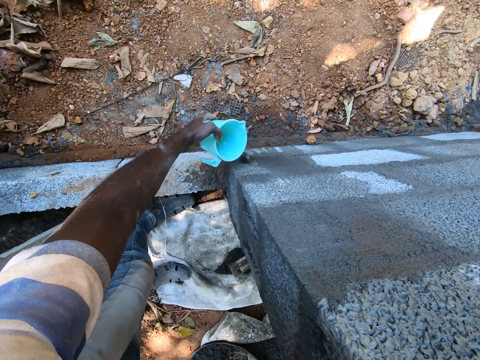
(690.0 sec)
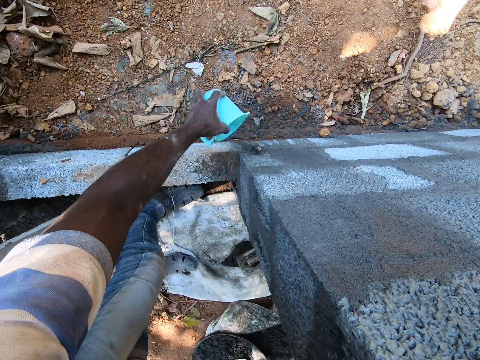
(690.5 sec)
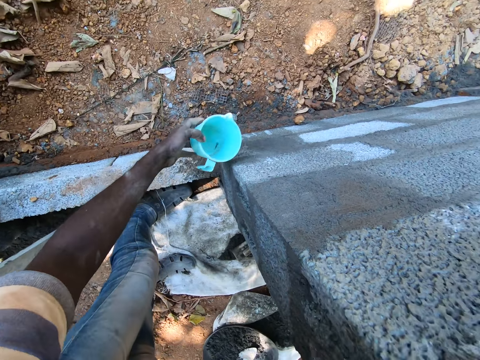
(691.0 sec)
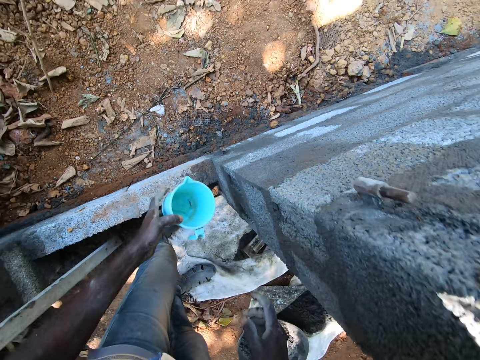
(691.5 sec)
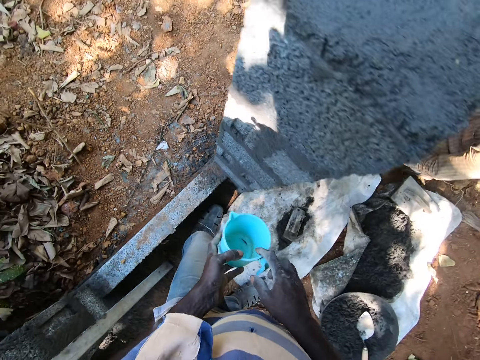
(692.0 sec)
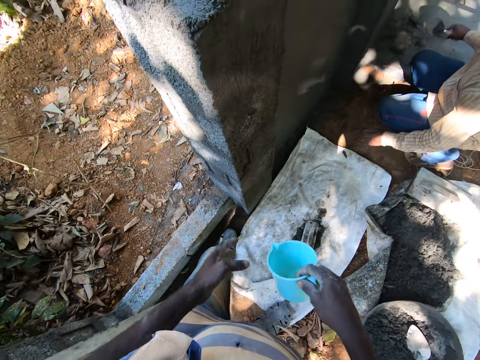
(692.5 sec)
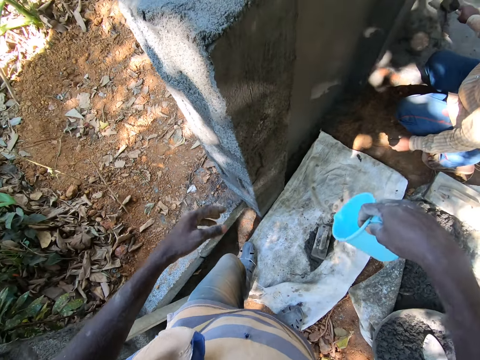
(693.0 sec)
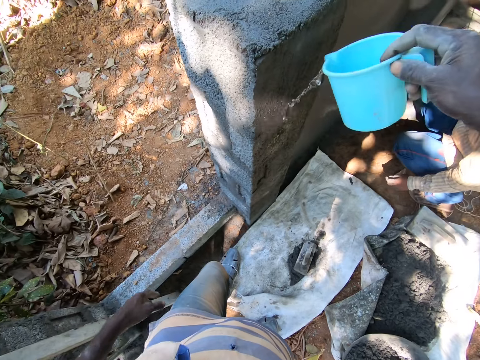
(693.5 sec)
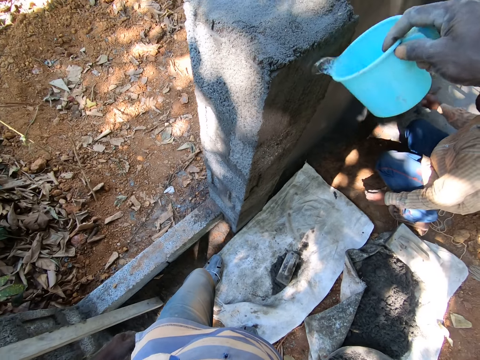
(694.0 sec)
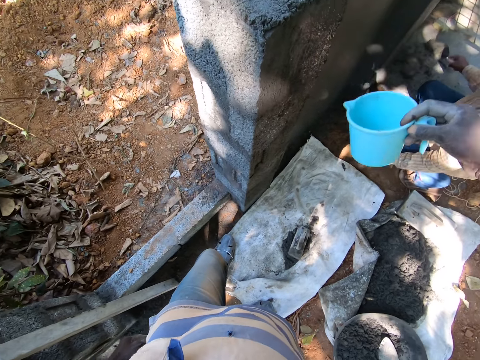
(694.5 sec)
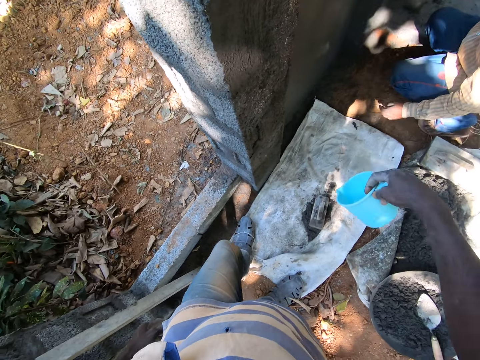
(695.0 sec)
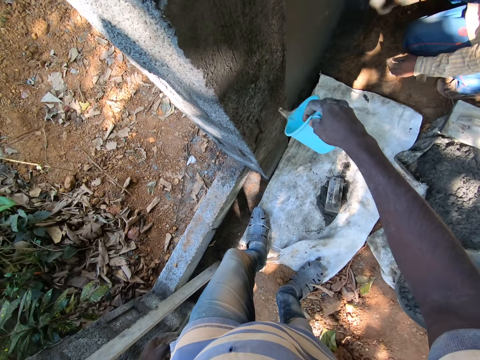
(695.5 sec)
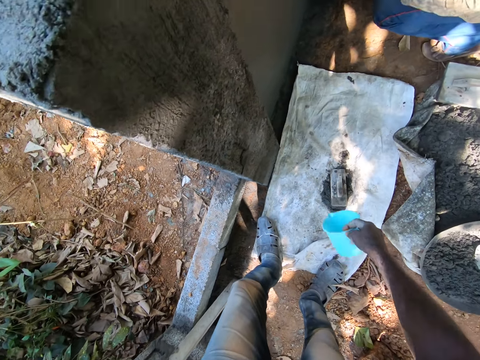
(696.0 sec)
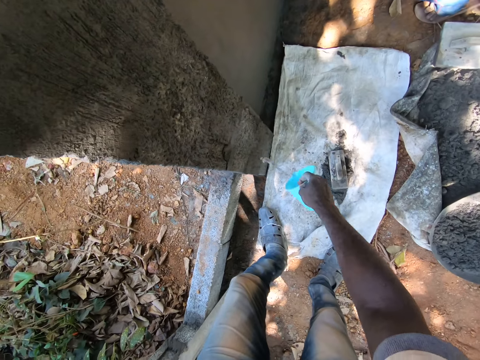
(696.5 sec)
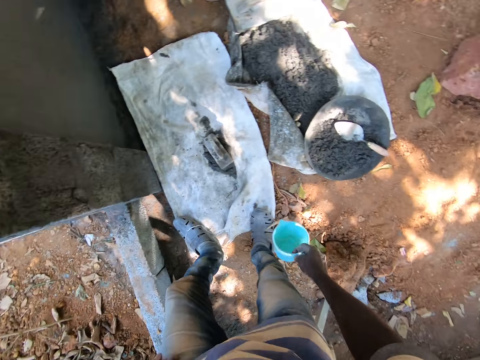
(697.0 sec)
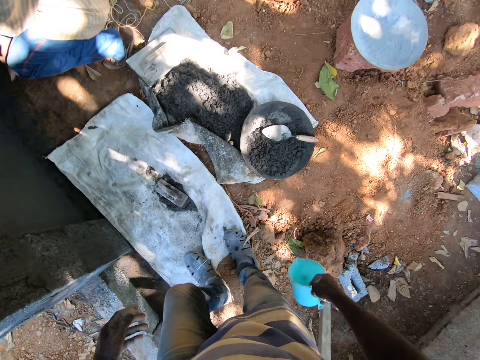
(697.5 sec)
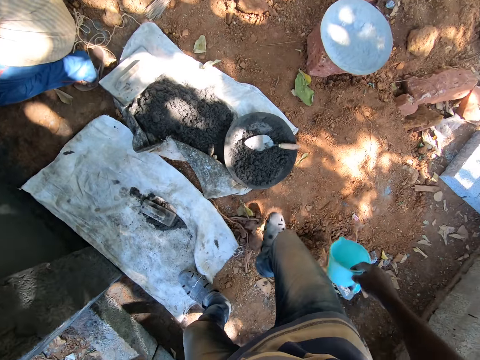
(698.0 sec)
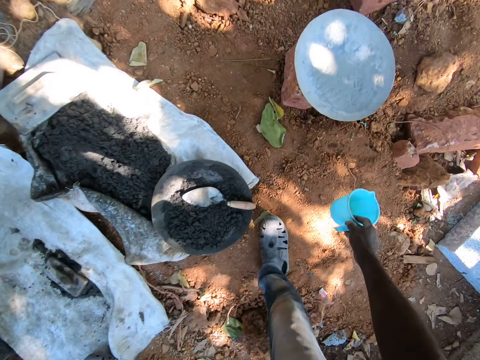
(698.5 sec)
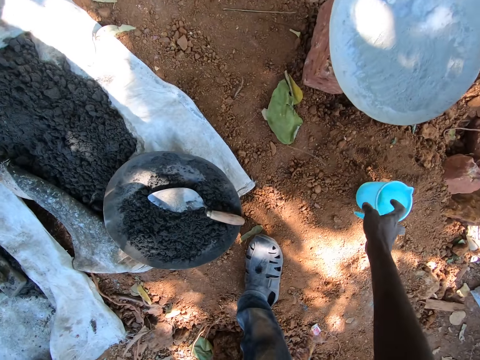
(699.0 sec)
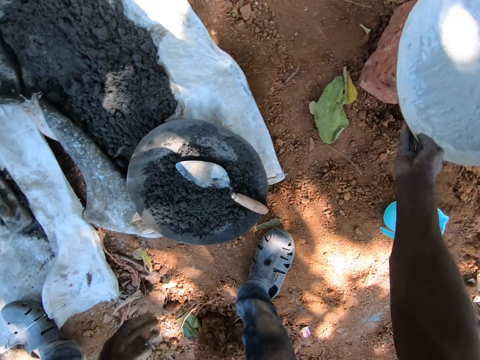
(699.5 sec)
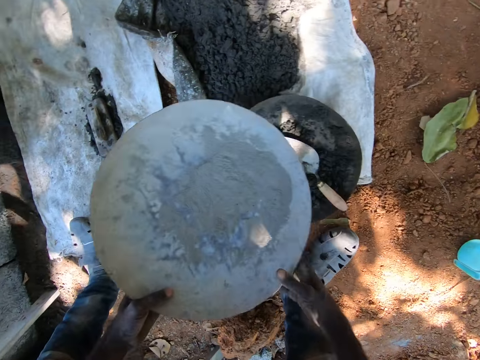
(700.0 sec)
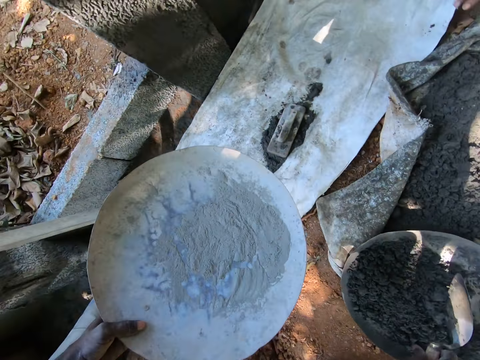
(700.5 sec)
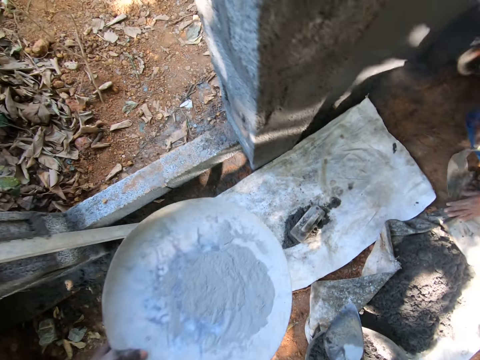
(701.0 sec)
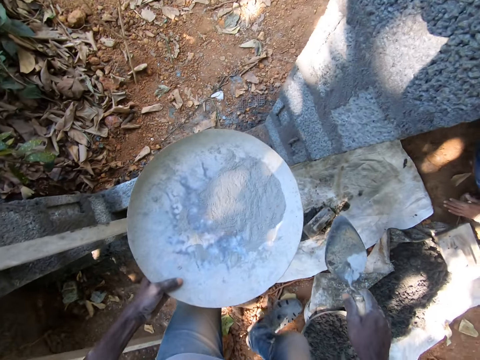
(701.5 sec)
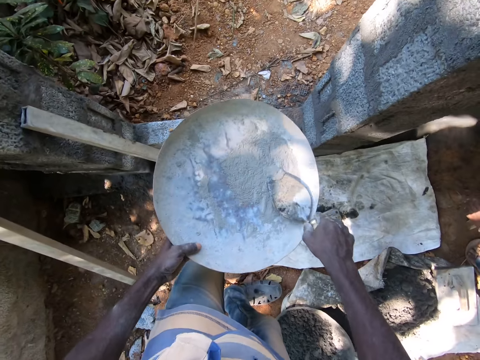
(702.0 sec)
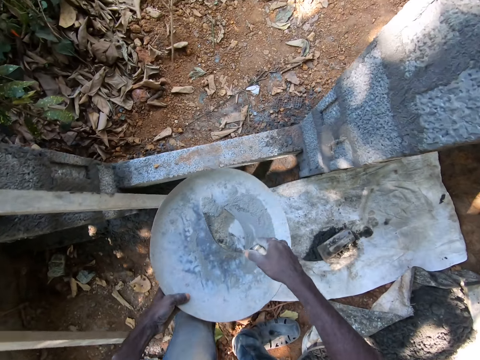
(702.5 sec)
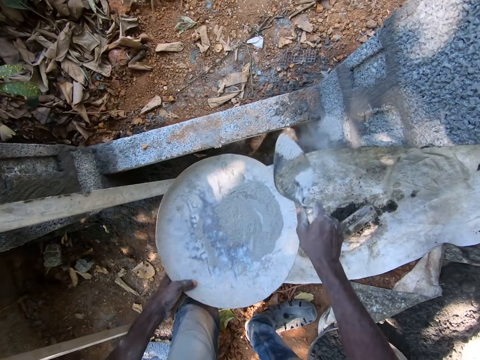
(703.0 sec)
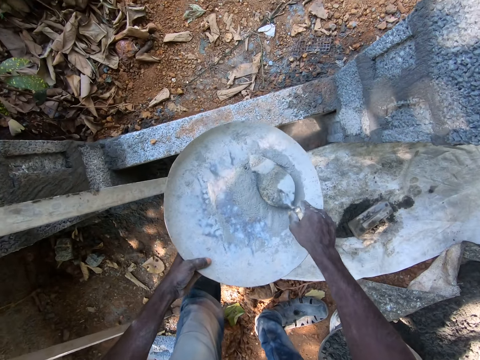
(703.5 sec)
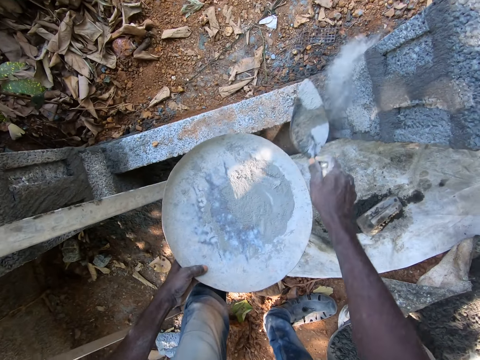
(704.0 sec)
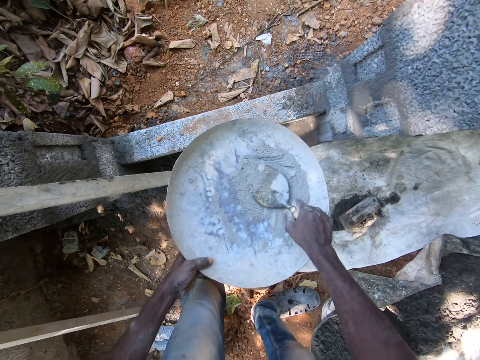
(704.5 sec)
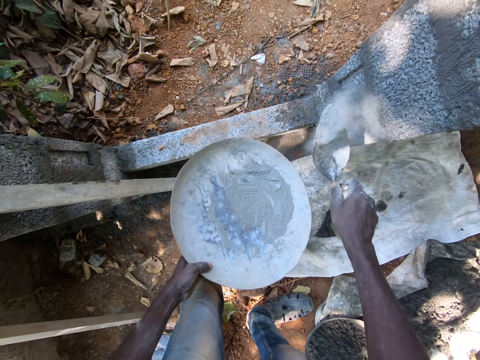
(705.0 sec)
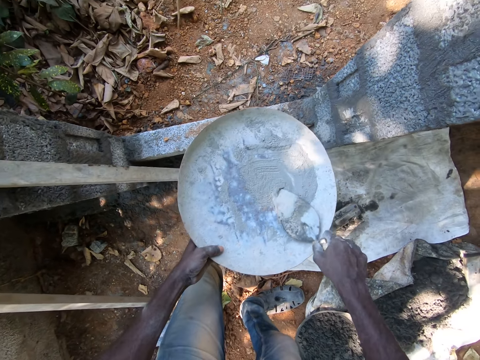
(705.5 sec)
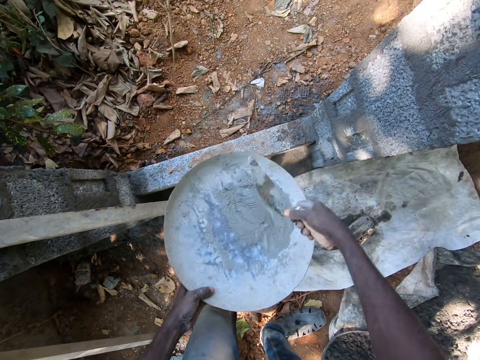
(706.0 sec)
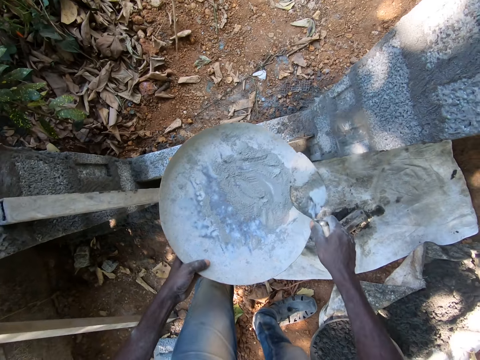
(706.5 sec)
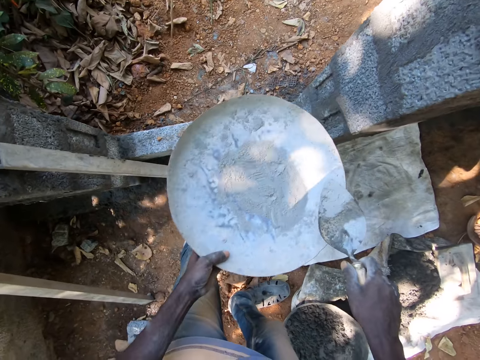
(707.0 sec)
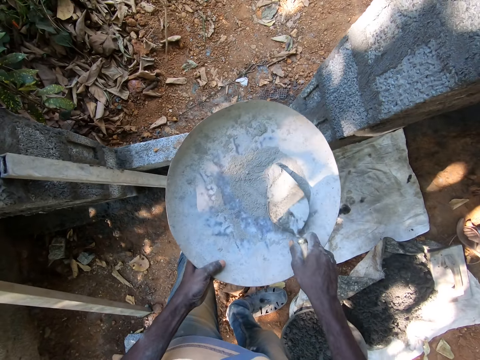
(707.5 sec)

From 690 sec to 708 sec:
The camera wearer passes the cup of water from his left hand to his right hand. He holds the jug. He pours water from the cup on the wall with his right hand. He holds the jug. He drops the cup on the ground with his right hand. He picks a head pan of cement from a big stone on the ground with his right hand. He passes the head pan of cement from his right hand to his left hand. He picks the hand trowel from the head pan on the ground with his right hand. He shakes the head pan of cement in his left hand. He scoops cement from the head pan in his left hand with the hand trowel in his right hand. He pours cement on the wall with the hand trowel in his right hand. He scoops cement from the head pan in his left hand with the hand trowel in his right hand. He pours cement on the wall with the hand trowel in his right hand. He scoops cement from the head pan in his left hand with the hand trowel in his right hand. He pours cement on the wall with the hand trowel in his right hand. He scoops cement from the head pan in his left hand with the hand trowel in his right hand. He pours cement on the wall with the hand trowel in his right hand. He shakes the head pan of cement in his left hand. He scoops cement from the head pan in his left hand with the hand trowel in his right hand.

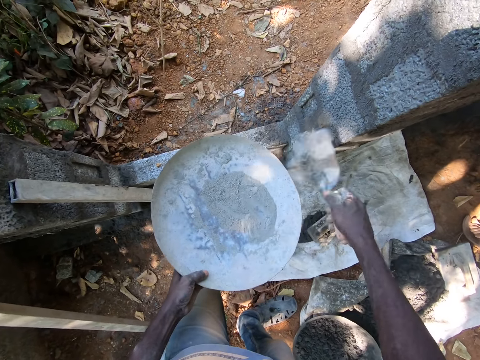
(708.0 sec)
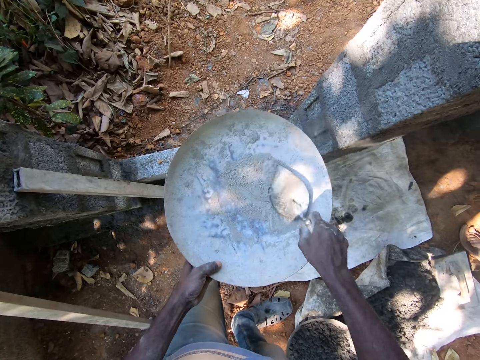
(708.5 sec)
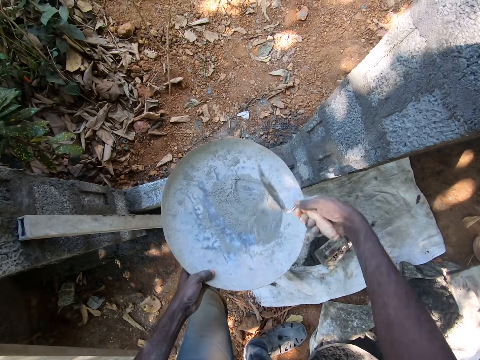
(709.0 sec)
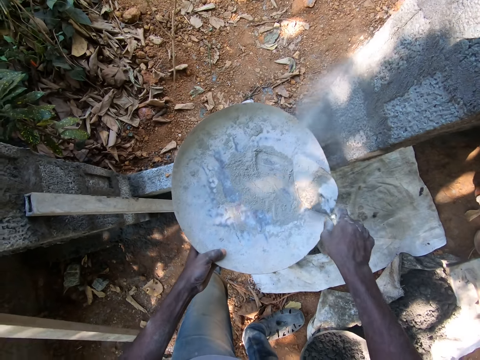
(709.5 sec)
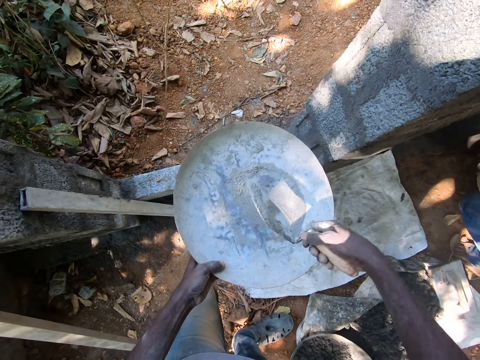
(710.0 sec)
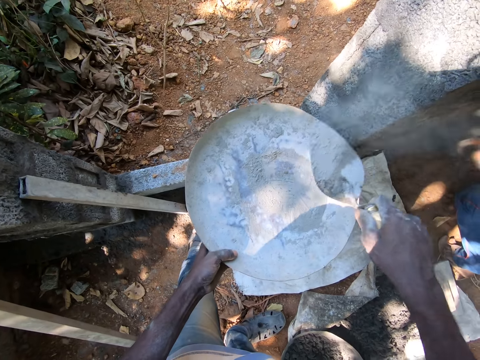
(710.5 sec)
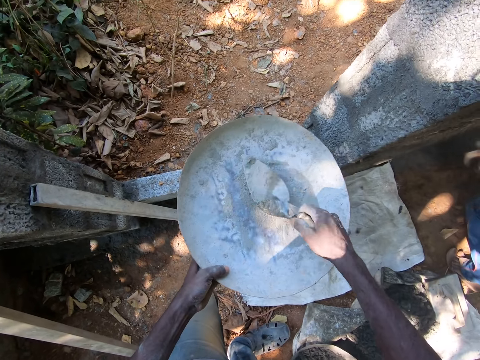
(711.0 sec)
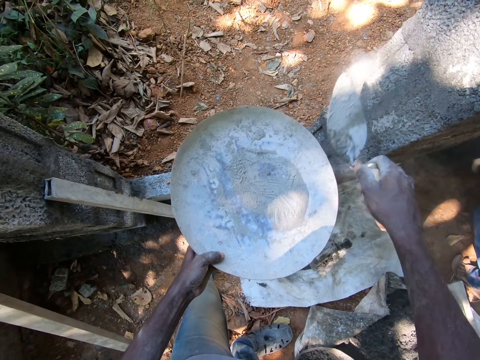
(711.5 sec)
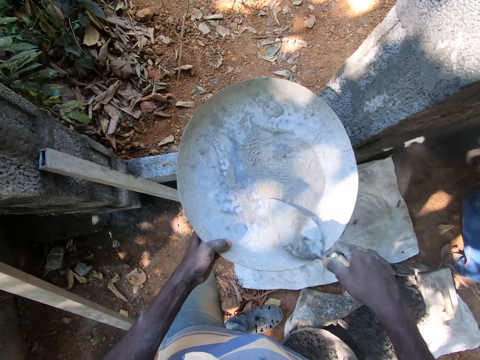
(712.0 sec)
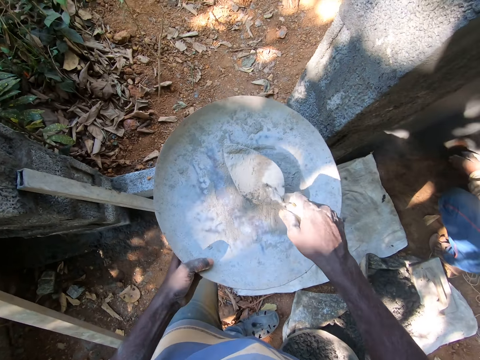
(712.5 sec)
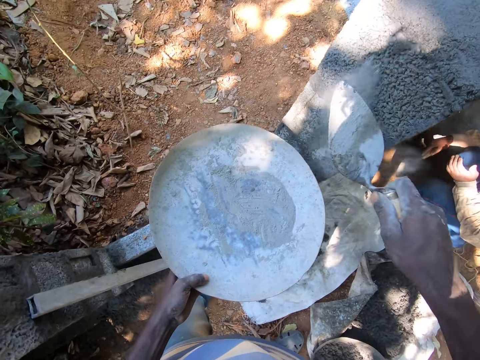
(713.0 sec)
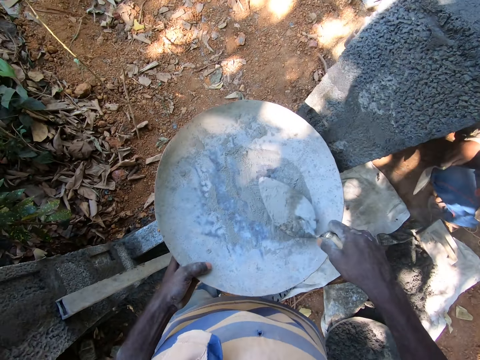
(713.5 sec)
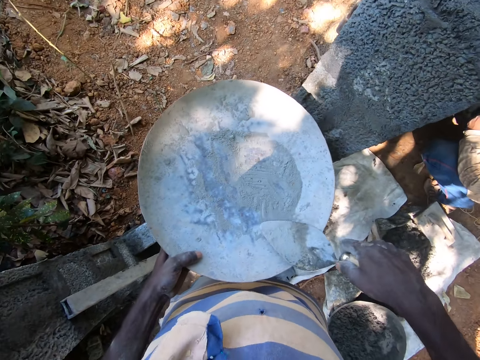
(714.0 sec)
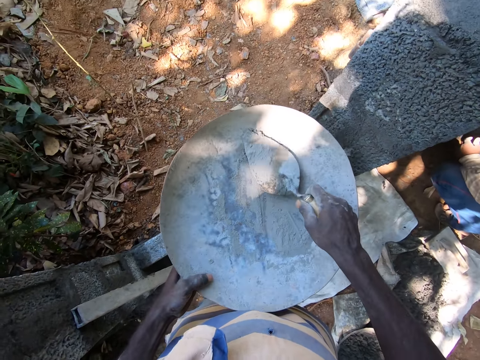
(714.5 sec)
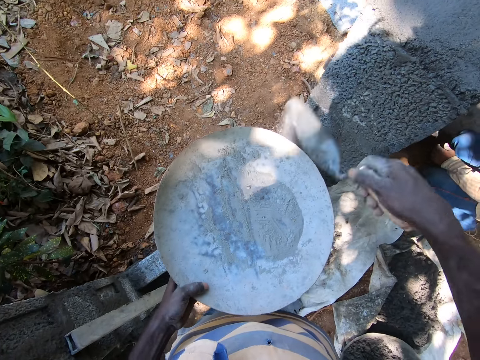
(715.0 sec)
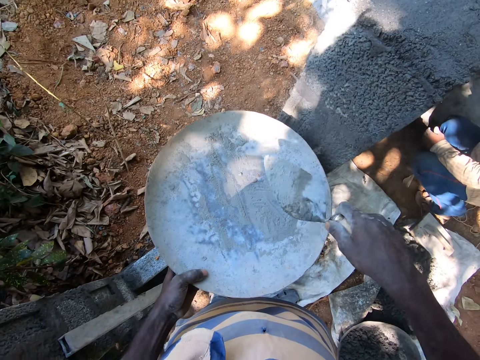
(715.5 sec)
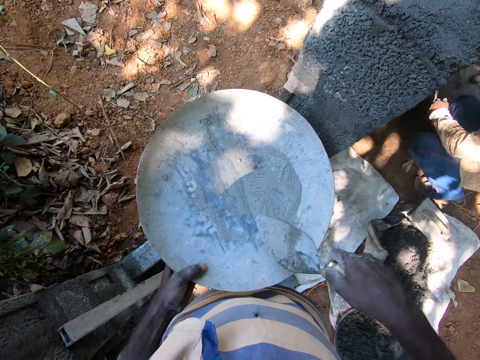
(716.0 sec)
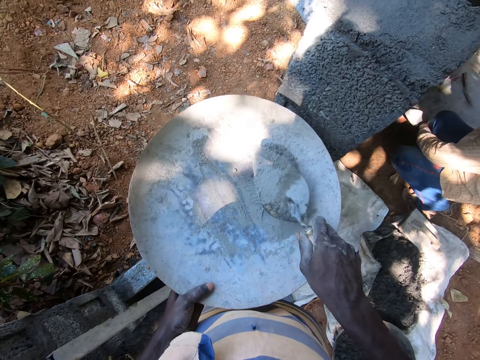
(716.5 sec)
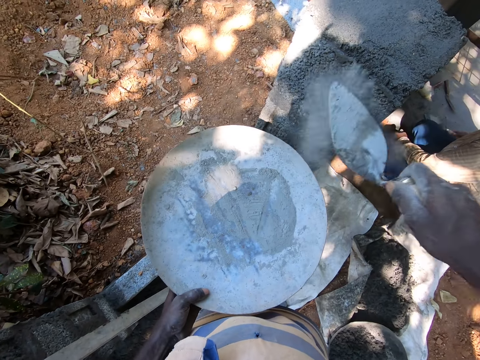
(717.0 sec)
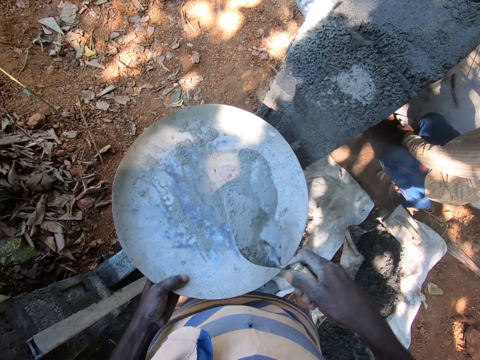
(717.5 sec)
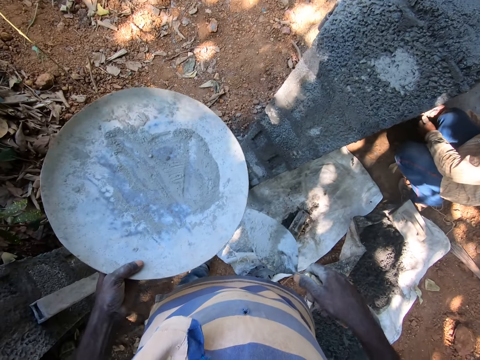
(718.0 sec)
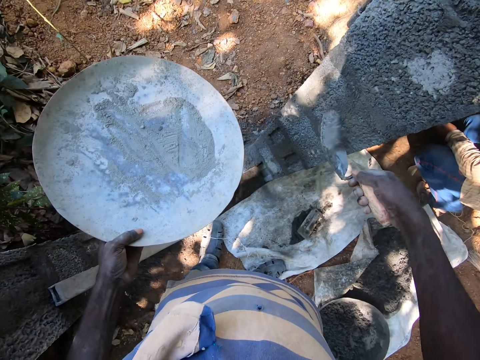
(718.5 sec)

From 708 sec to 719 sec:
The camera wearer pours cement on the wall with the hand trowel in his right hand. He scoops cement from the head pan in his left hand with the hand trowel in his right hand. He pours cement on the wall with the hand trowel in his right hand. He scoops cement from the head pan in his left hand with the hand trowel in his right hand. He pours cement on the wall with the hand trowel in his right hand. He scoops cement from the head pan in his left hand with the hand trowel in his right hand. He pours cement on the wall with the hand trowel in his right hand. He scoops cement from the head pan in his left hand with the hand trowel in his right hand. He pours cement on the wall with the hand trowel in his right hand. He scoops cement from the head pan in his left hand with the hand trowel in his right hand. He pours cement on the wall with the hand trowel in his right hand. The man picks the hand trowel from the ground with his right hand. The camera wearer scoops cement from the head pan in his left hand with the hand trowel in his right hand. He pours cement on the wall with the hand trowel in his right hand.
